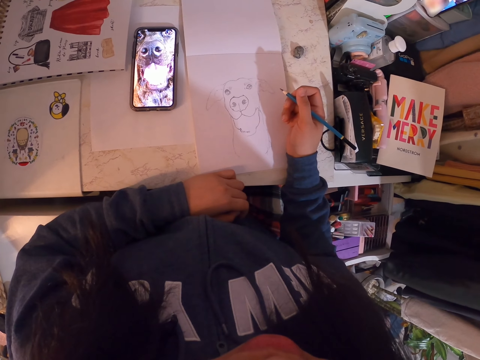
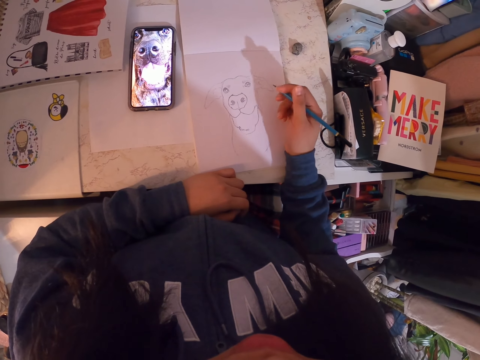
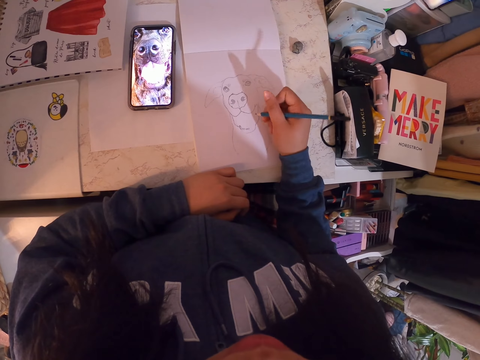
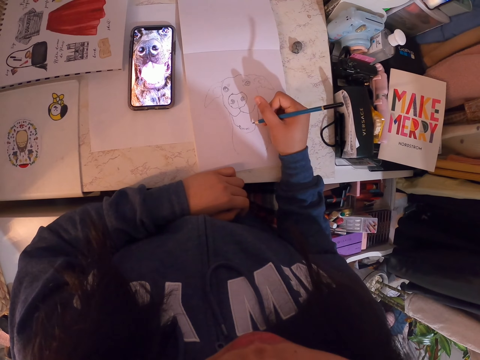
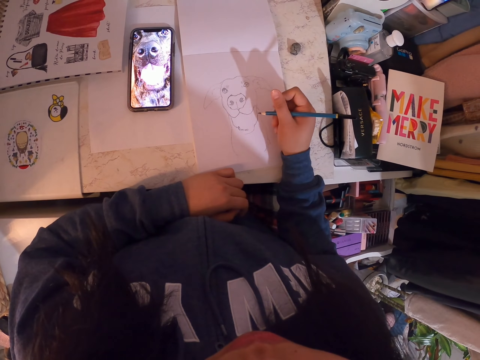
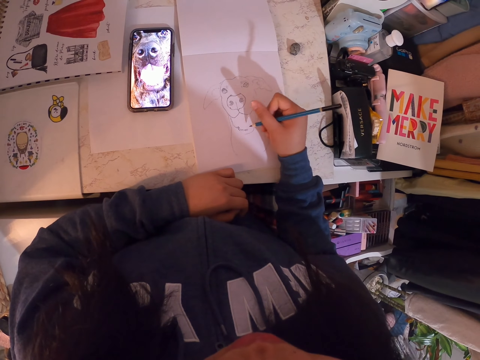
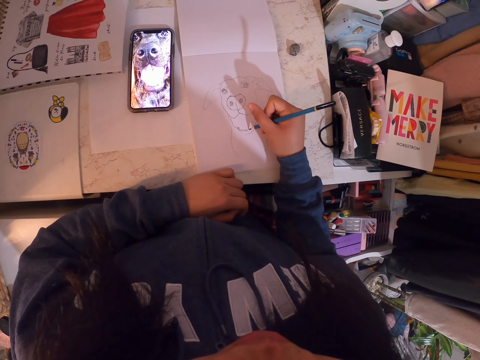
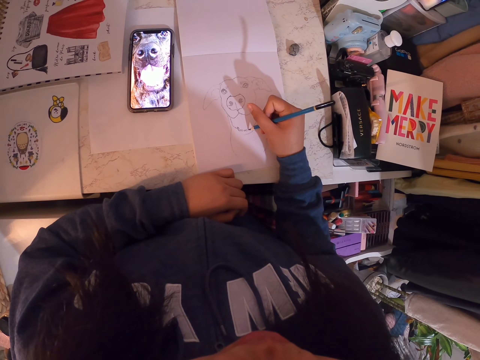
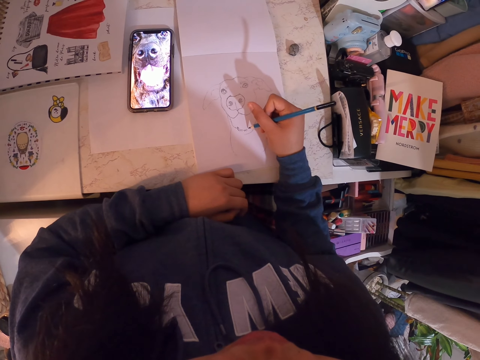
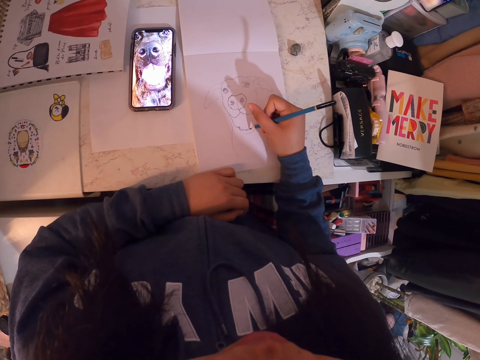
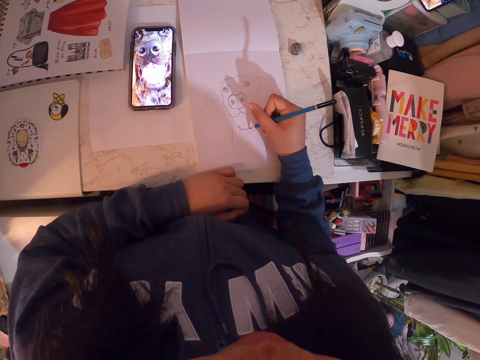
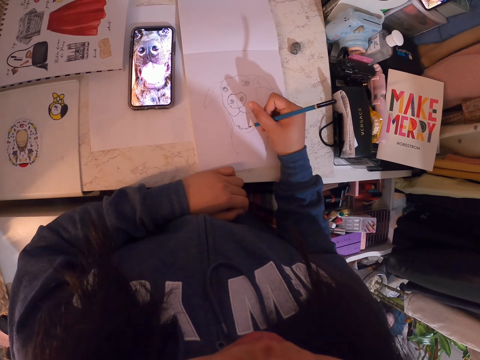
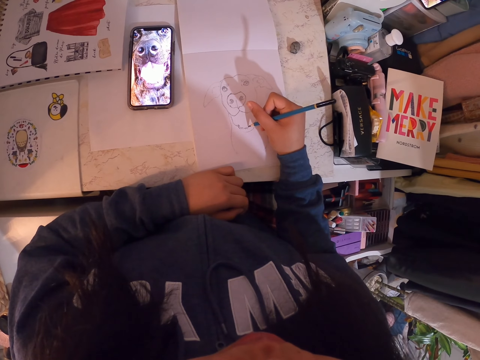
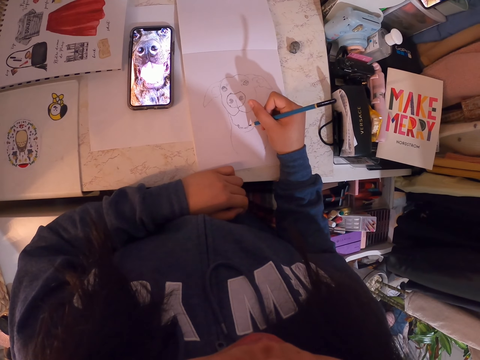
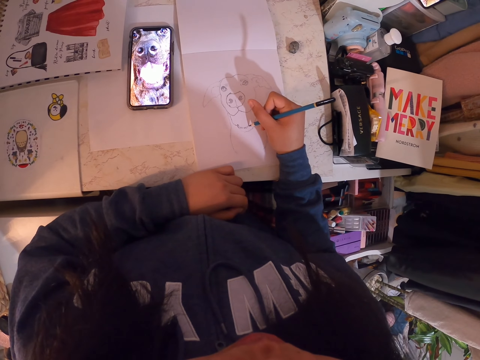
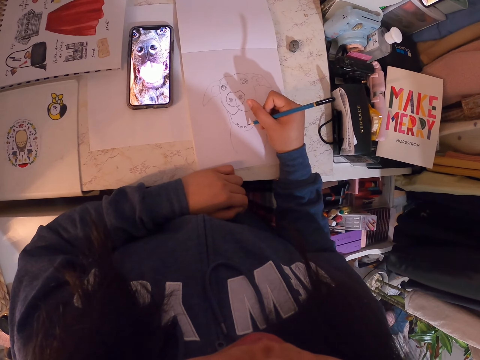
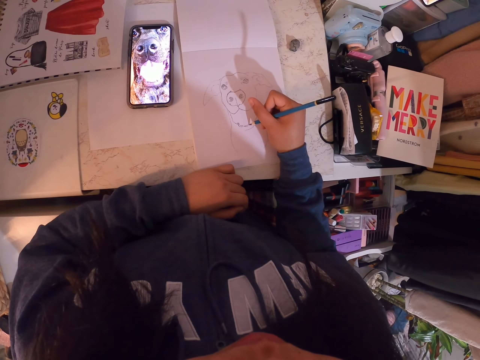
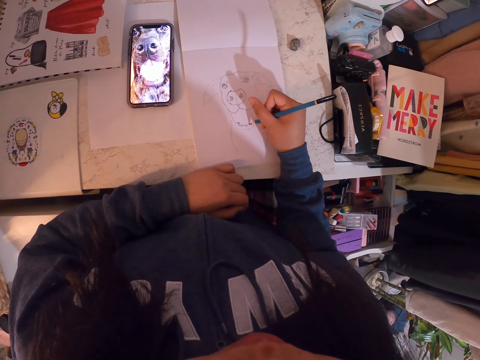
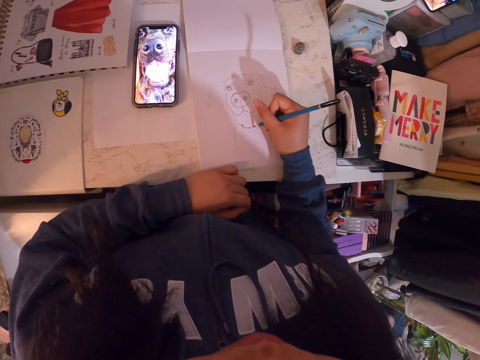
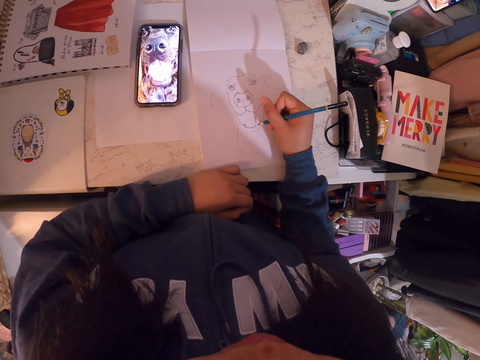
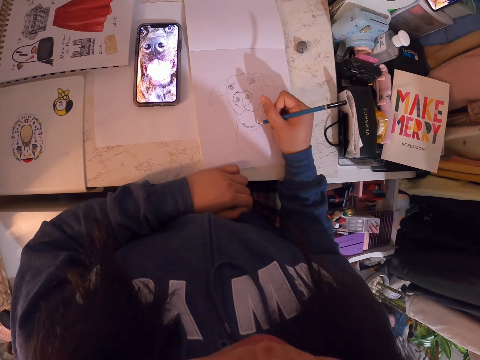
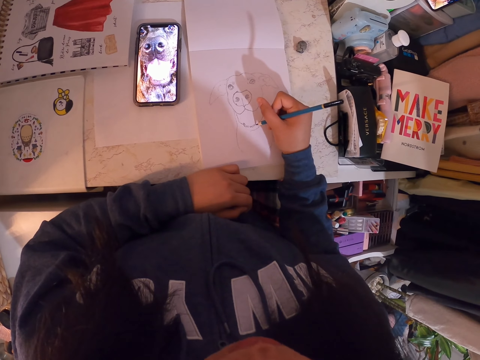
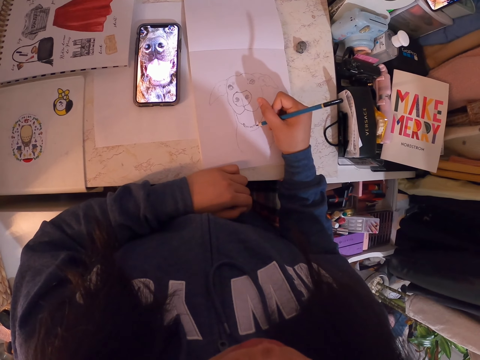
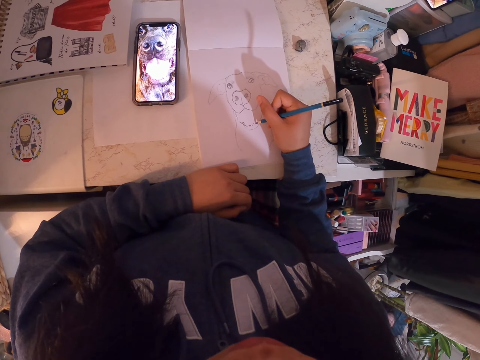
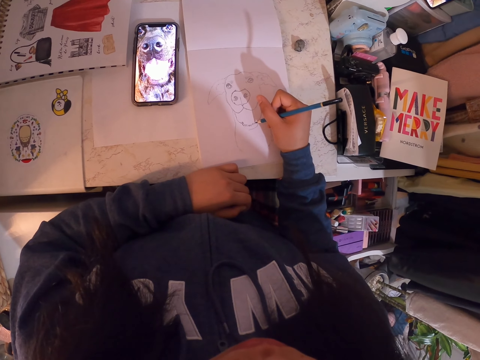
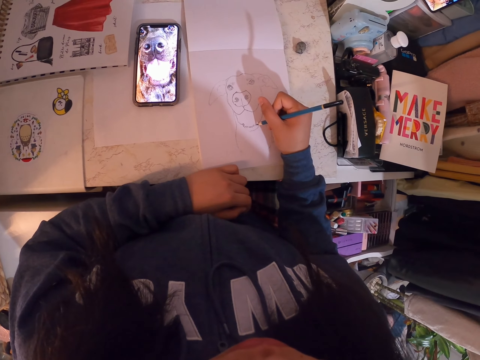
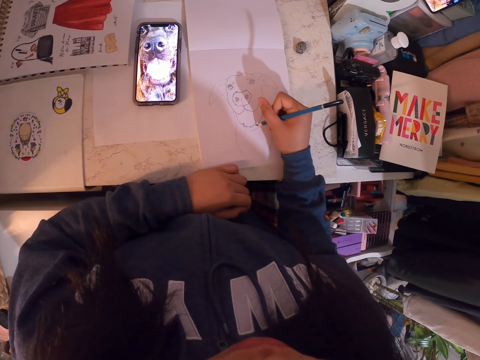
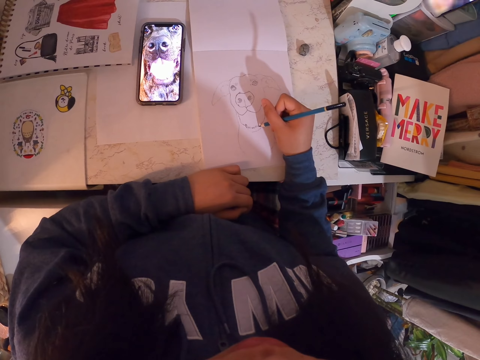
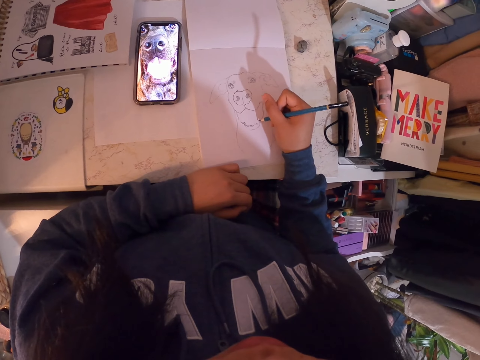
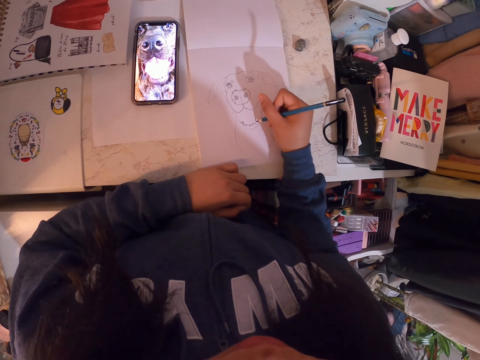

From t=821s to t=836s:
The camera wearer draws in the art book with the art pencil.

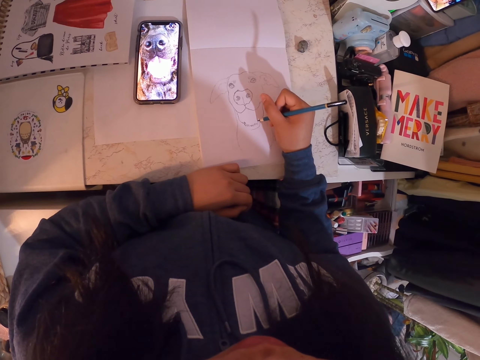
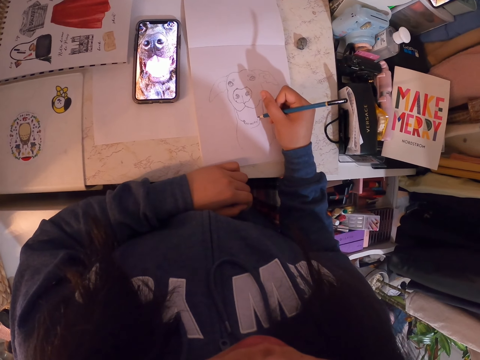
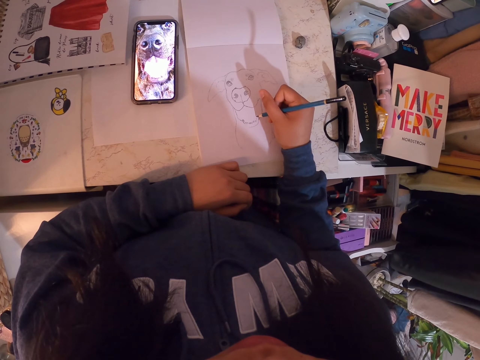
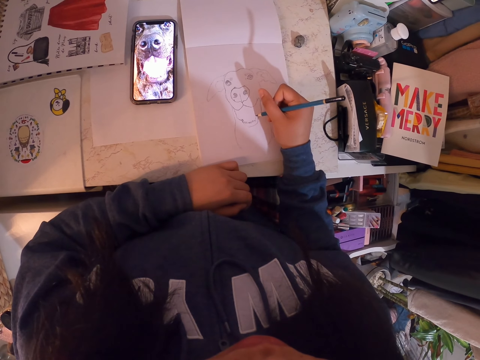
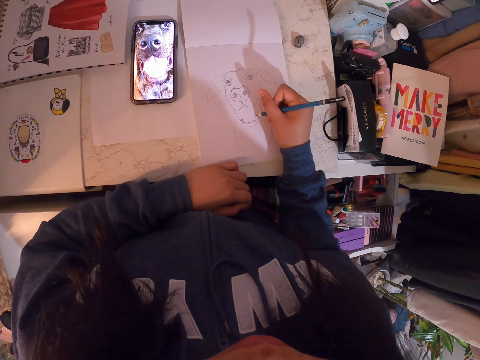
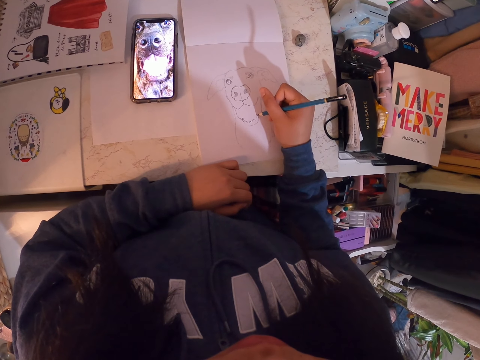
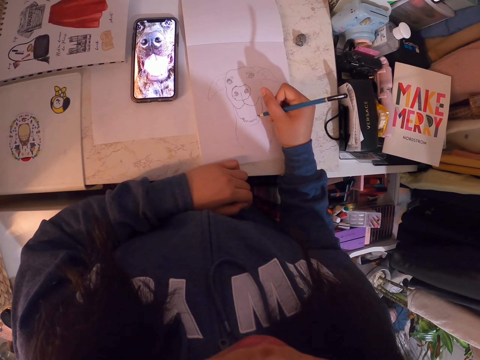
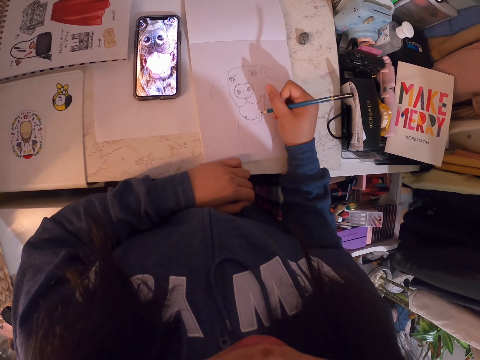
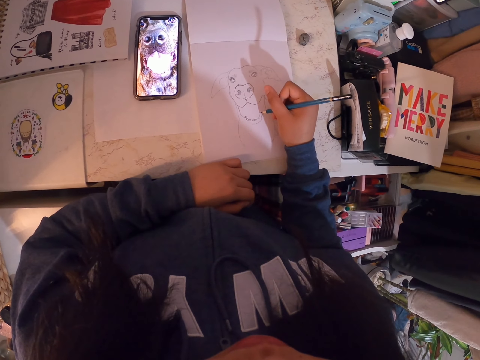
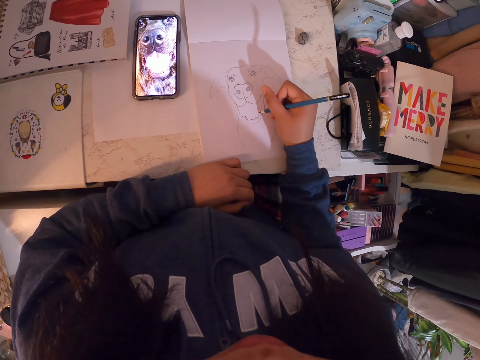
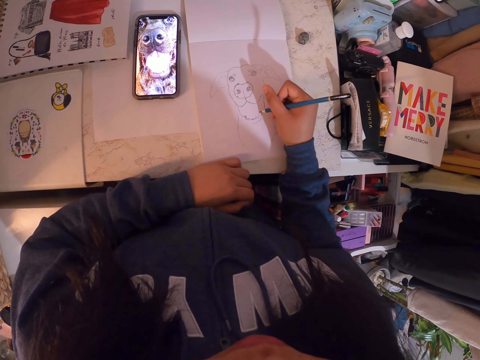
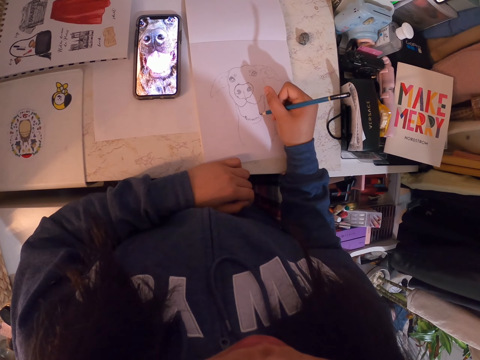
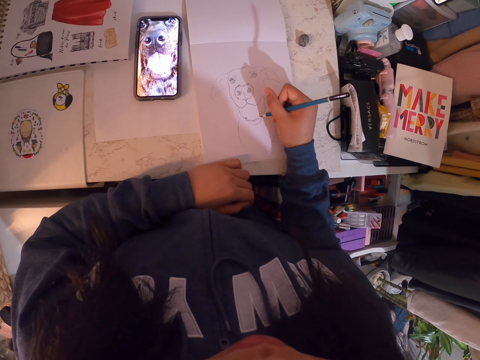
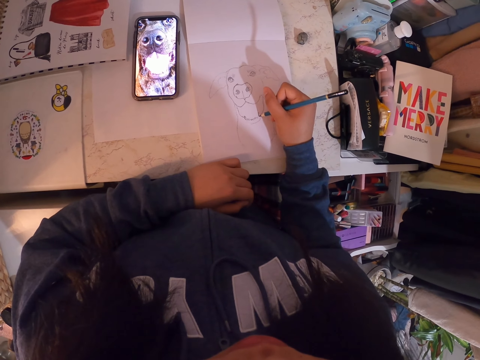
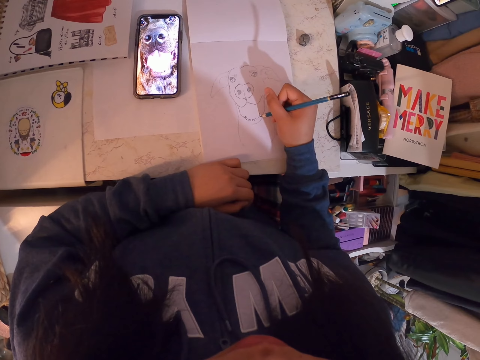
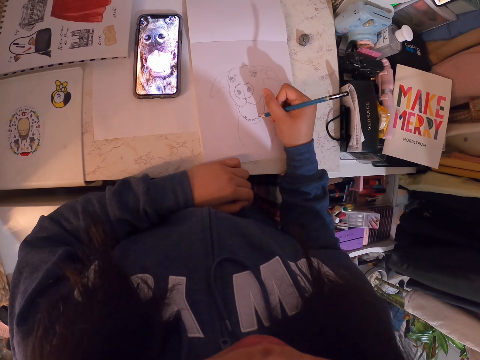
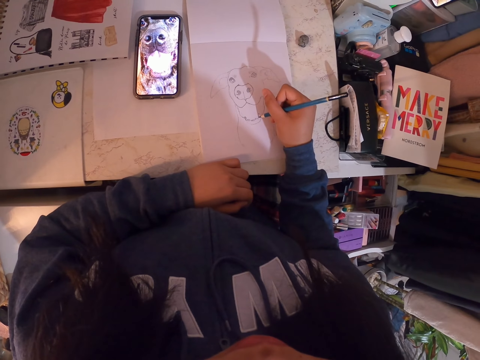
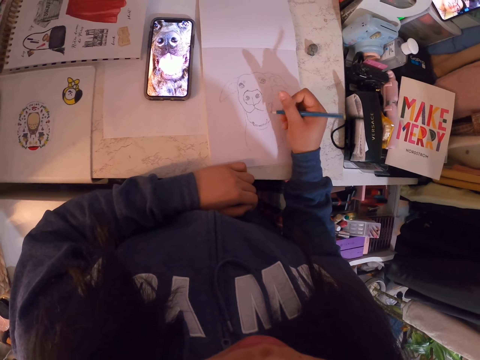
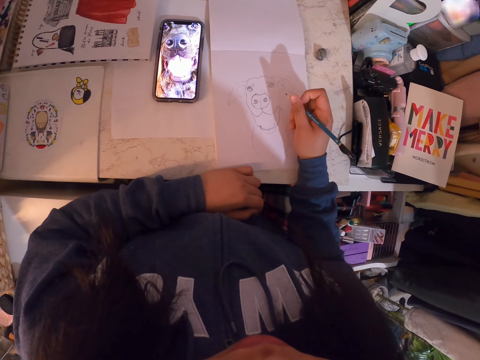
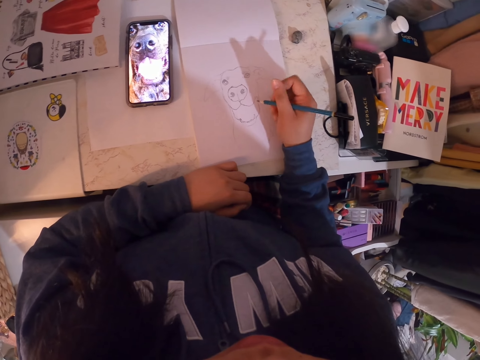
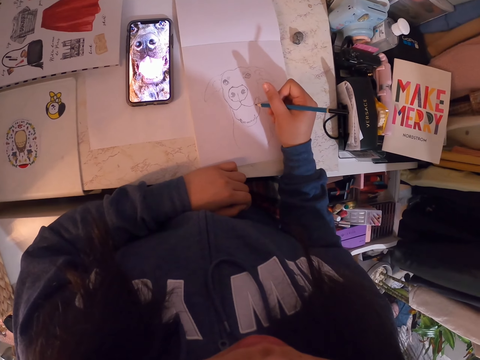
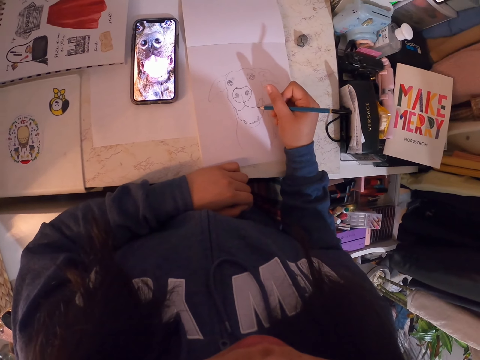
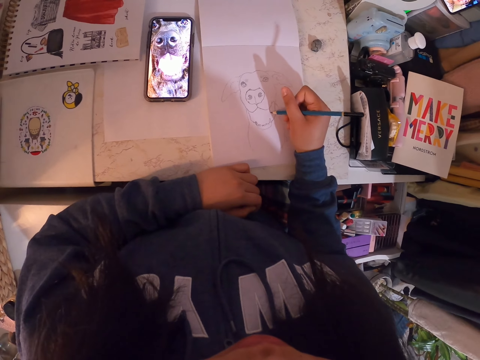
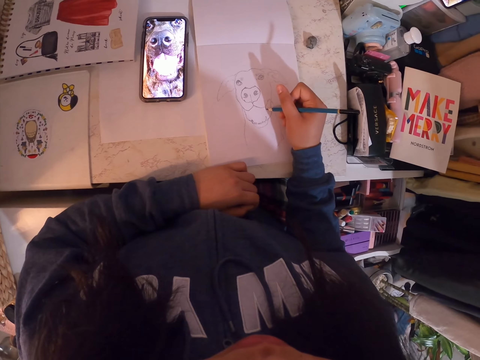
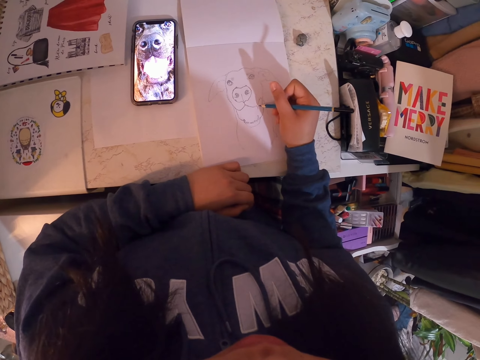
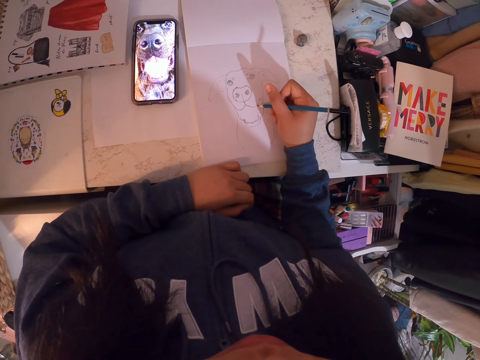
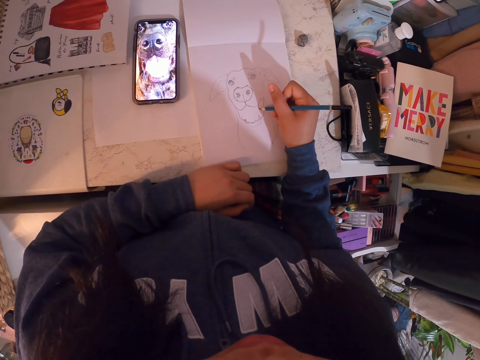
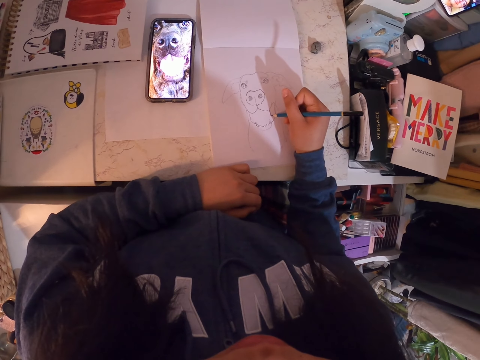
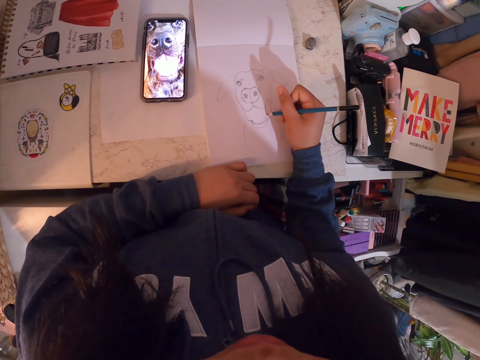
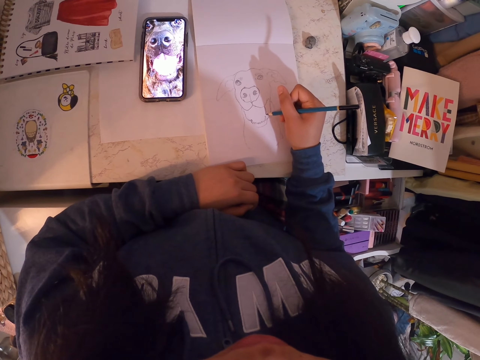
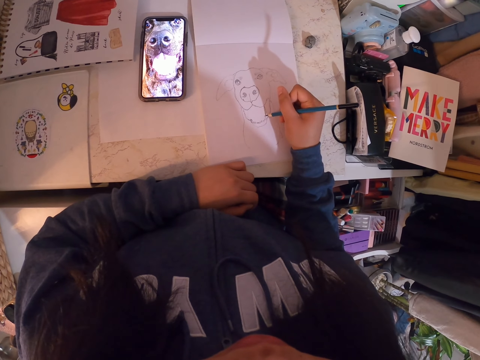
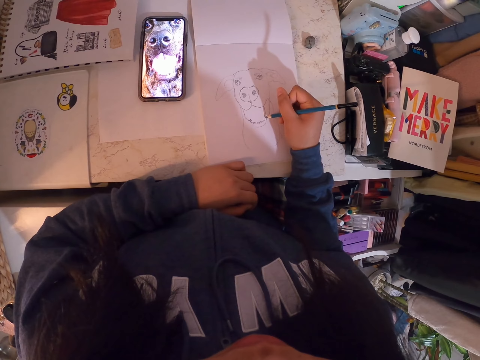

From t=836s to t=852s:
The camera wearer stares at the drawing. They draw on a drawing book.
